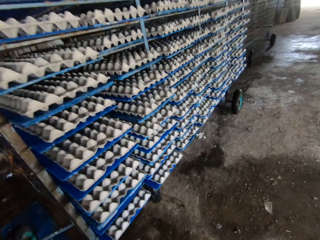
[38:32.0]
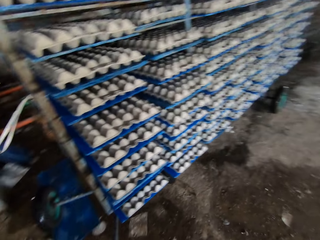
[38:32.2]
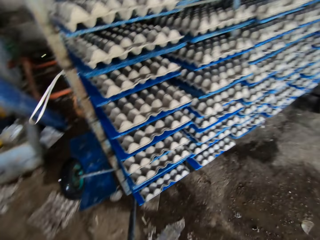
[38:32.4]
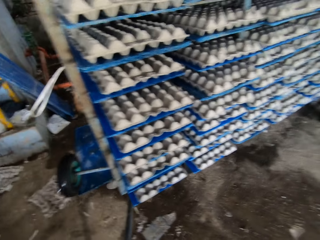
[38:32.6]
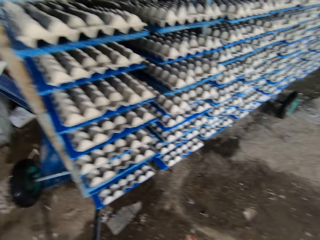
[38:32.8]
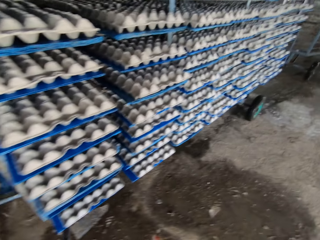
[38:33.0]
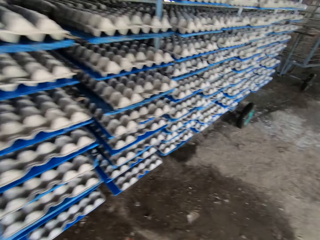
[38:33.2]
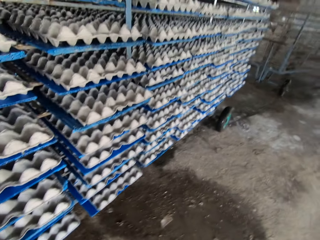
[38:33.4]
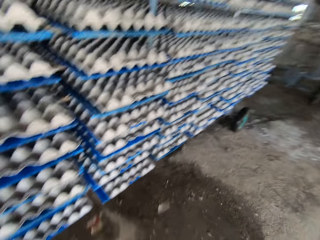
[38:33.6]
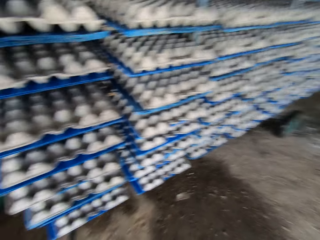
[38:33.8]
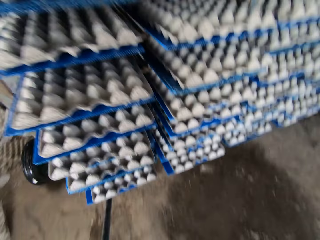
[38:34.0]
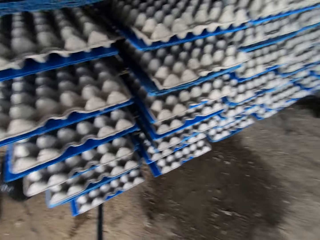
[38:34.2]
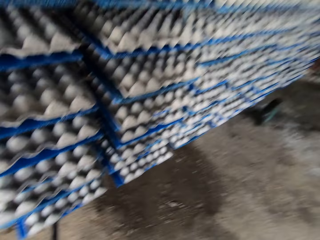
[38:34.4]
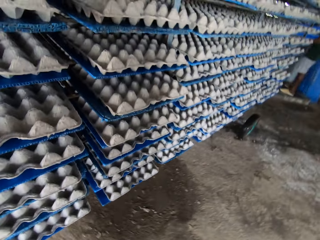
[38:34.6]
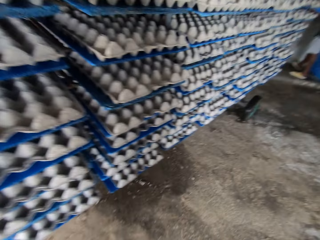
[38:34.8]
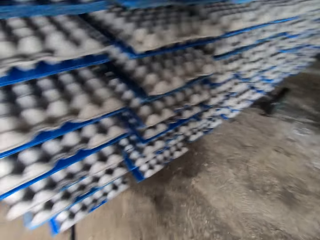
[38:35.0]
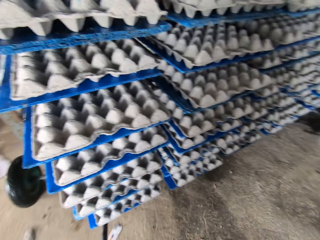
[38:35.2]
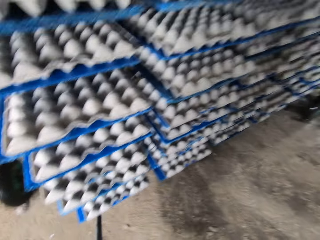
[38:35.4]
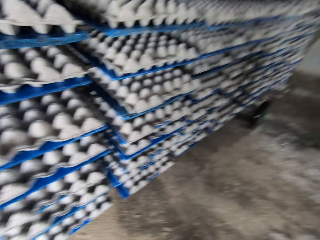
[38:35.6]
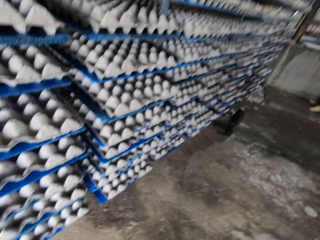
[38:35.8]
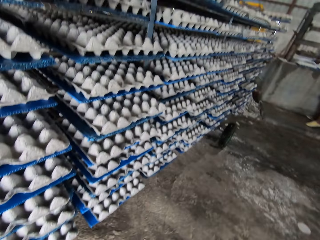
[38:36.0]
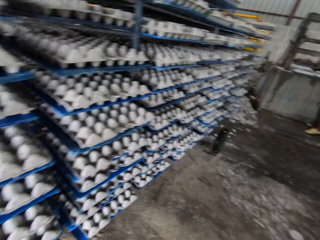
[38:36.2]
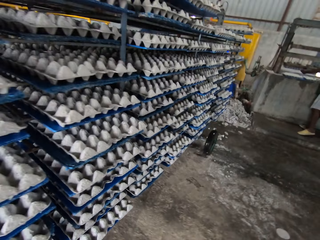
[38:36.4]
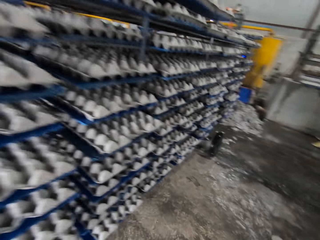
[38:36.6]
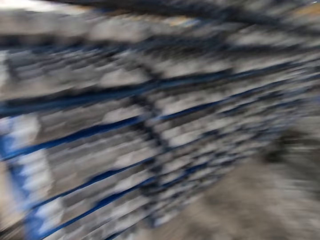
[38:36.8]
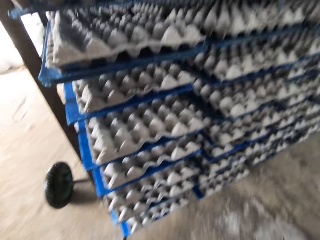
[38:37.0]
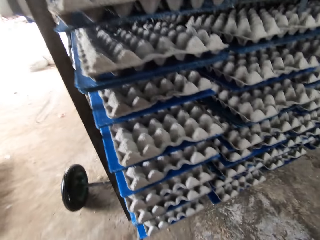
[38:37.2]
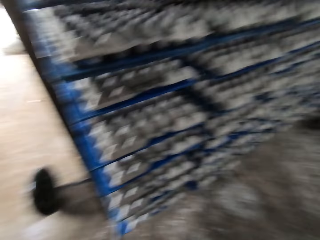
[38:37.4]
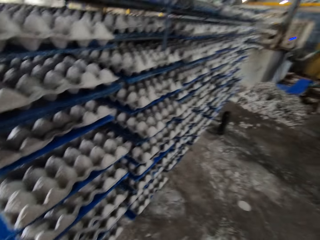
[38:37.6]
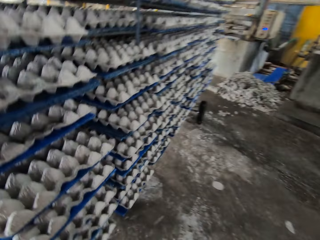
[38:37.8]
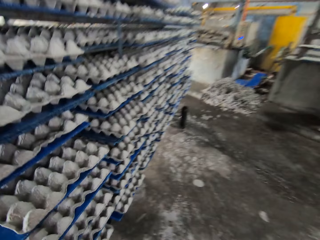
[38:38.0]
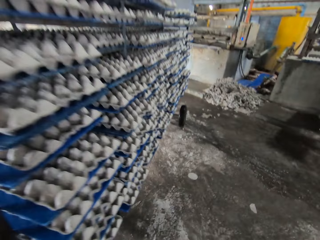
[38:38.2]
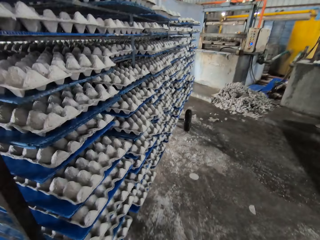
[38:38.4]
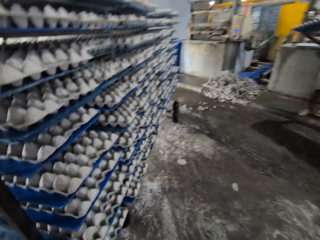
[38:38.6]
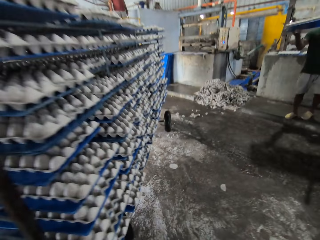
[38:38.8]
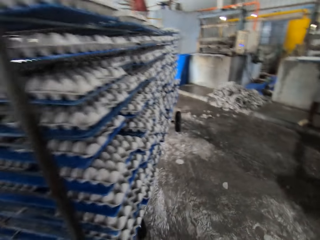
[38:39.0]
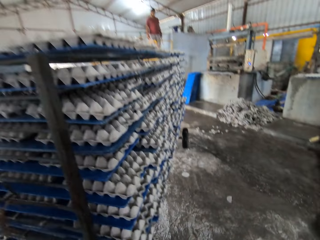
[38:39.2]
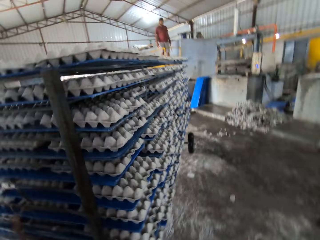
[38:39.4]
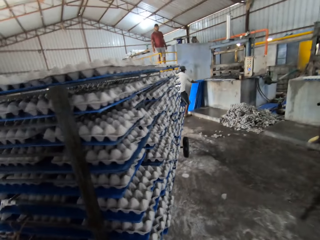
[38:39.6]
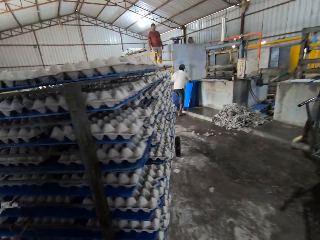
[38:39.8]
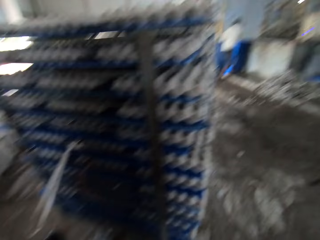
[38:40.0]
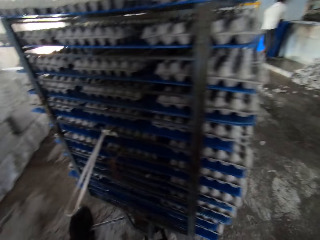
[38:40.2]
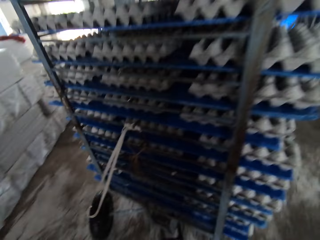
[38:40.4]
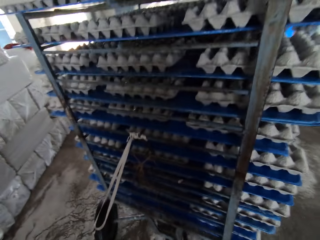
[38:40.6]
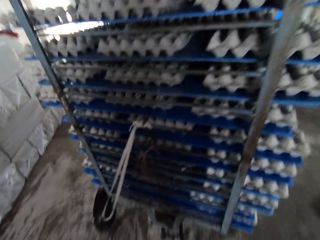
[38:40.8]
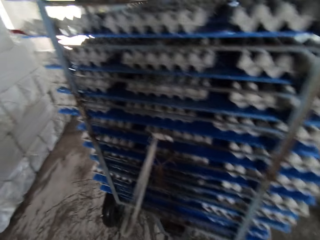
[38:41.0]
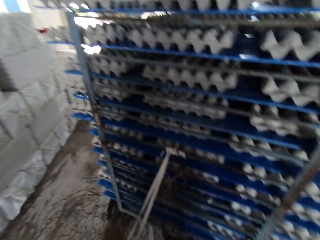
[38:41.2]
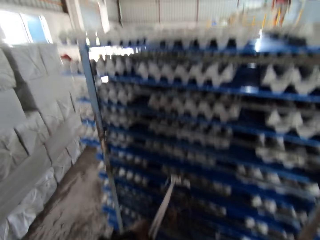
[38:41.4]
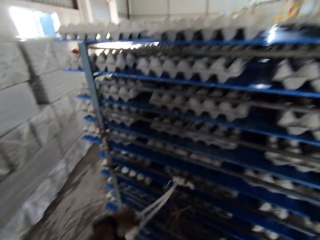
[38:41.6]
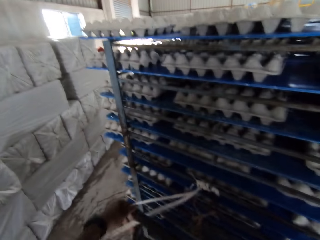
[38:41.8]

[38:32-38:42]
The camera wearer pulls the rack with a lever in both hands.

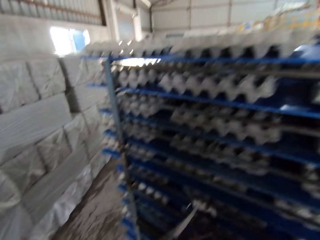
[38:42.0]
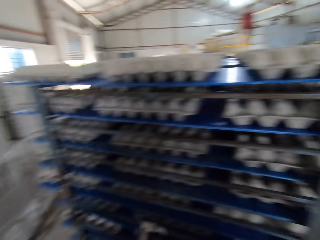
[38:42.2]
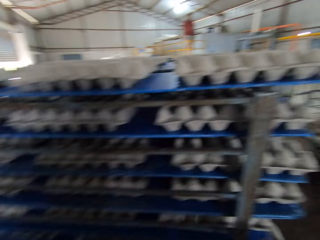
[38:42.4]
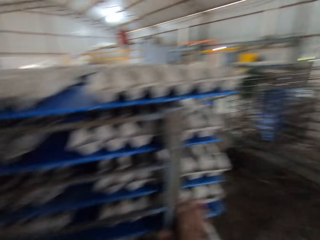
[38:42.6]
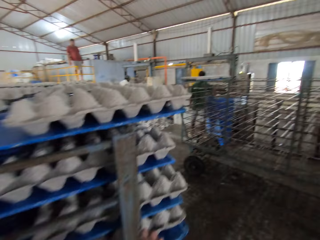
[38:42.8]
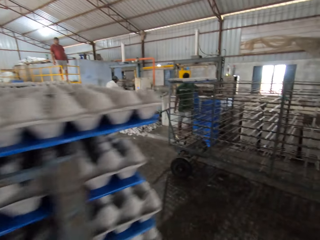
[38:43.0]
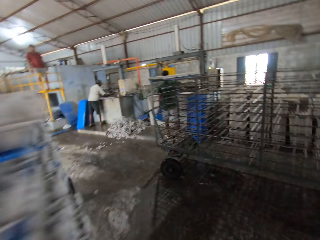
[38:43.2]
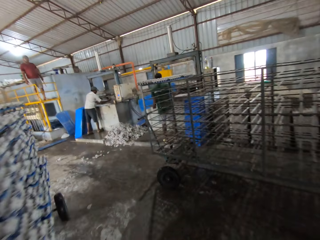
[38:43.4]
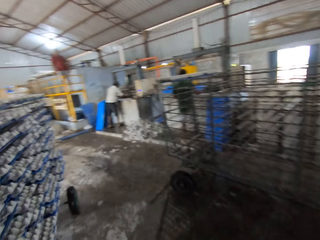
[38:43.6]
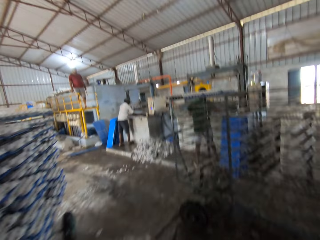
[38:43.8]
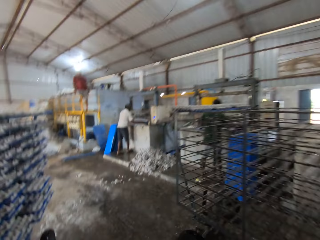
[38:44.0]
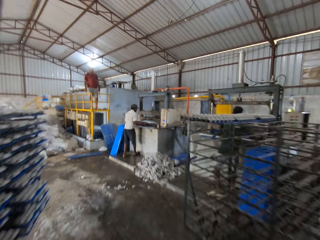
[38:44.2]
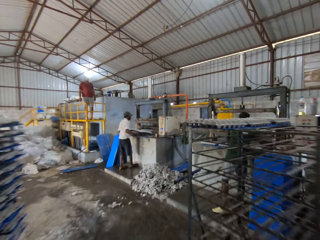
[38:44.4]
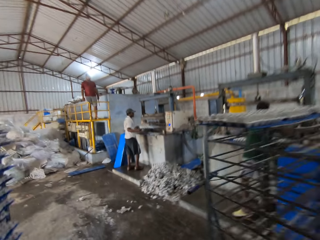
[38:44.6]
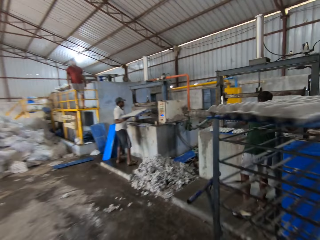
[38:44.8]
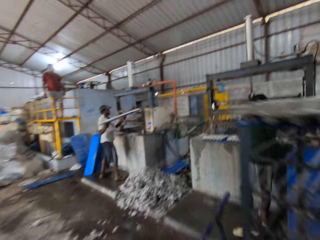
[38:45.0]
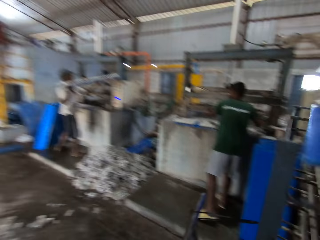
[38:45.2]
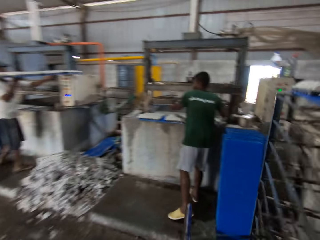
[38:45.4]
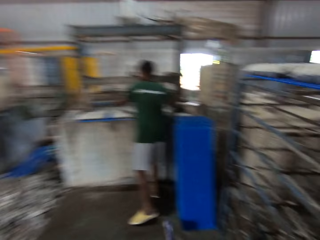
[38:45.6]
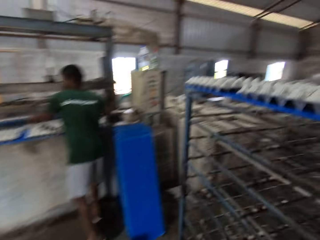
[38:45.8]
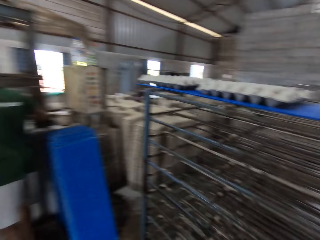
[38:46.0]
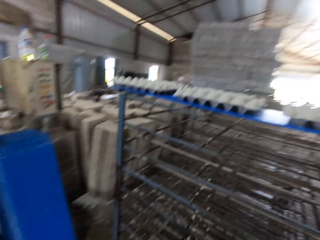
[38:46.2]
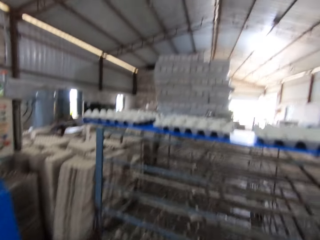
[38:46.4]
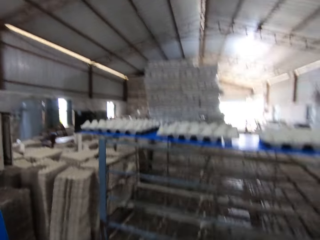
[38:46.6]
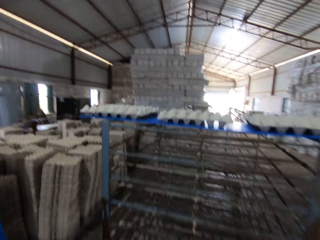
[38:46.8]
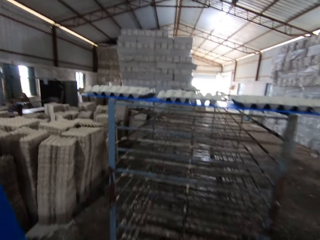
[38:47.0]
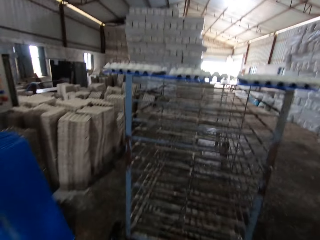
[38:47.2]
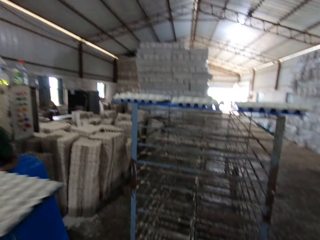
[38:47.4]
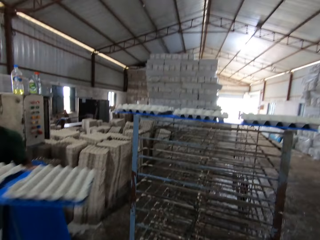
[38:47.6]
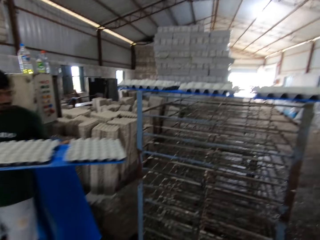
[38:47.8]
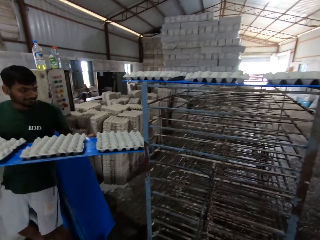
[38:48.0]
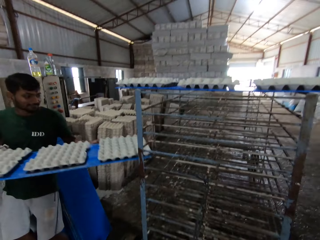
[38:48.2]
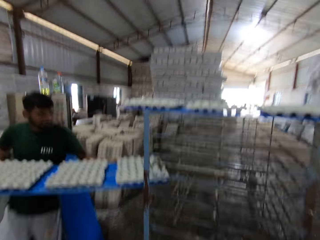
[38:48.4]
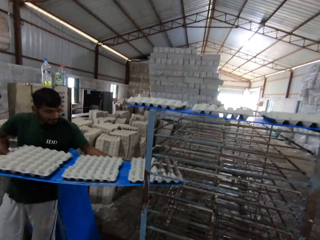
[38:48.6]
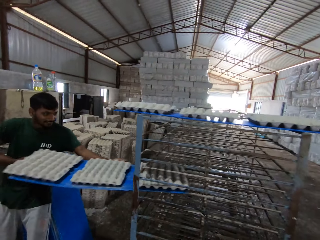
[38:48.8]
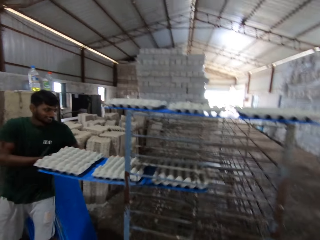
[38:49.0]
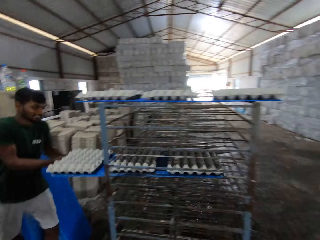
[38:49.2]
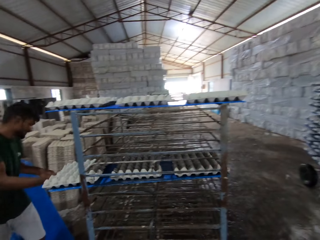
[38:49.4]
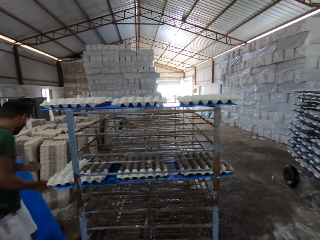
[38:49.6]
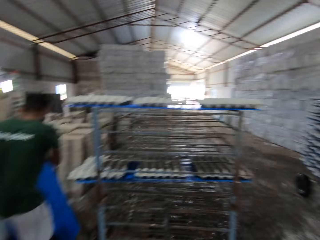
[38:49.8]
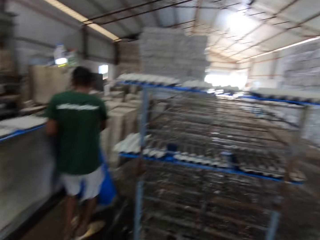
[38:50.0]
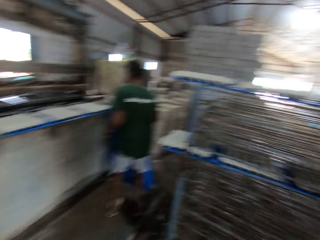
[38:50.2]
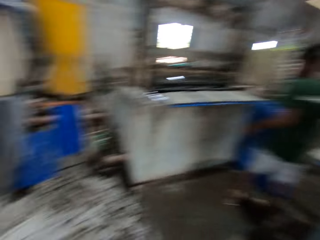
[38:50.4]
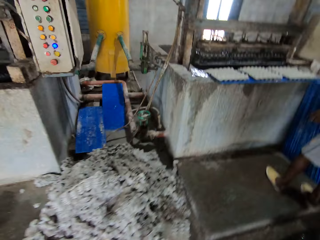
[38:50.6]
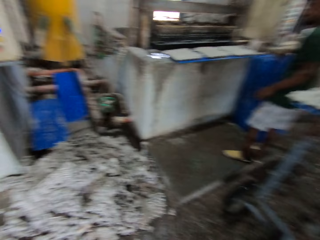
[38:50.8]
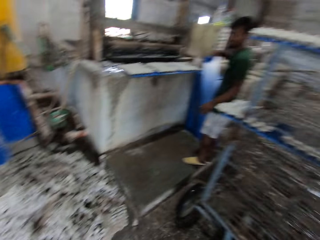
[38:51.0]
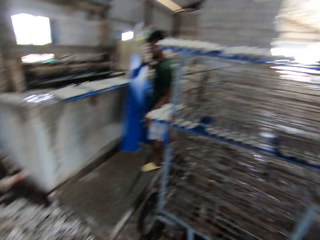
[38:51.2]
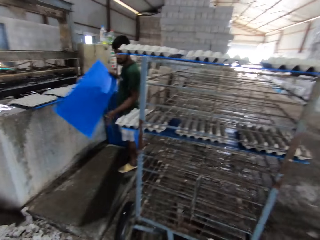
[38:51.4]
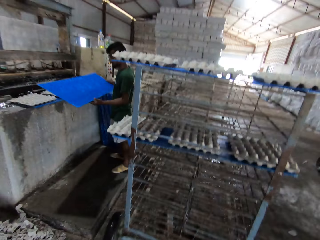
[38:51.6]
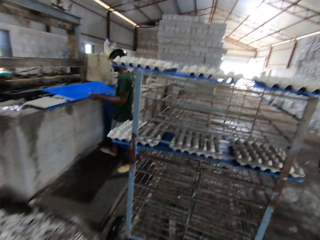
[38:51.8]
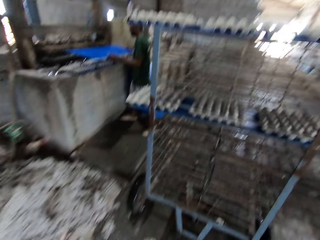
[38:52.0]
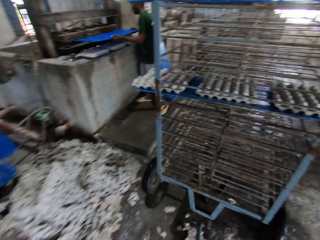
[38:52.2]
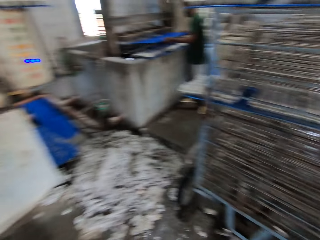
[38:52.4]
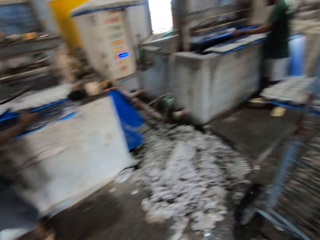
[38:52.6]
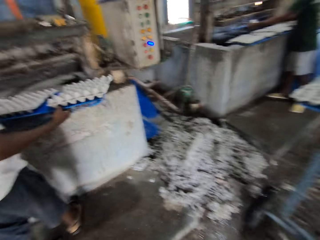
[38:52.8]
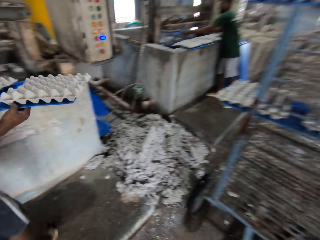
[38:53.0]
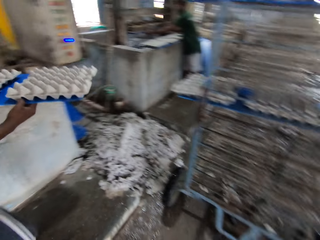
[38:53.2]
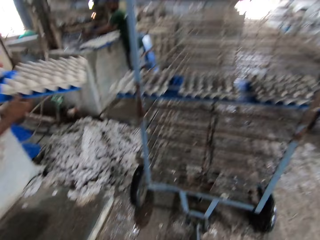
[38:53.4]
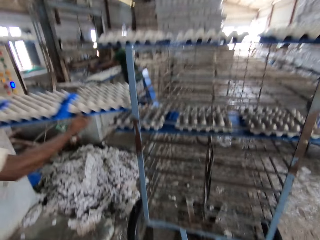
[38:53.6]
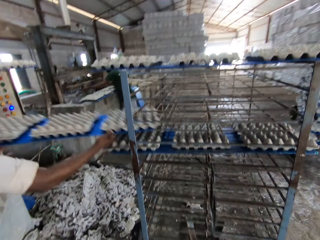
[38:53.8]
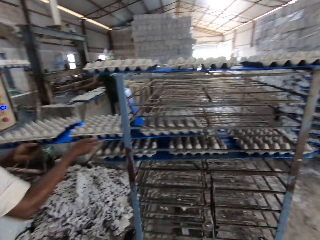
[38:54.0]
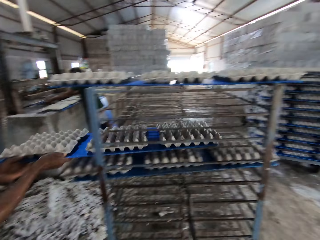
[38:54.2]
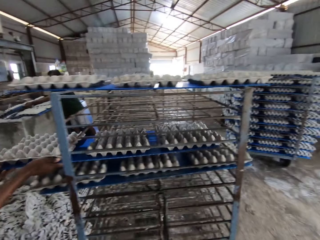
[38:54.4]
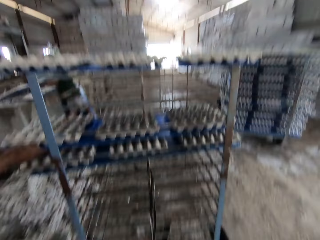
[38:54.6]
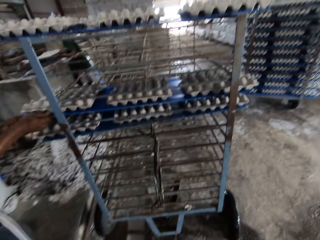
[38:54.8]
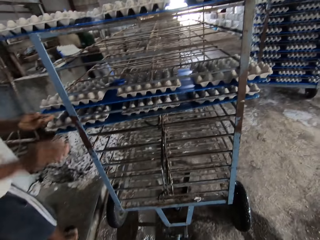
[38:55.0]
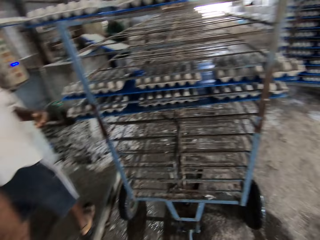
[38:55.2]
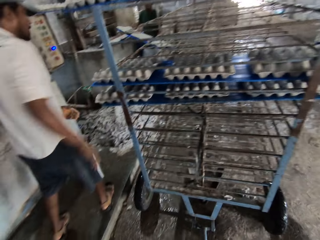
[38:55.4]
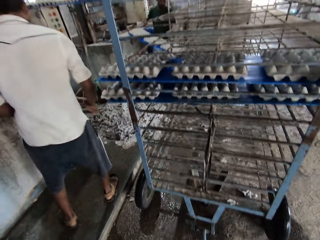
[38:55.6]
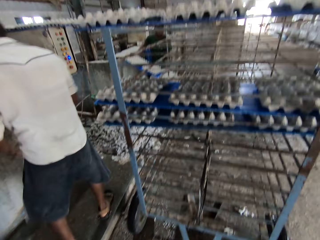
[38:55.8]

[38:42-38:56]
A man places a board on the table with both hands. The camera wearer walks towards a rack. The man places the board in the rack with both hands. The camera wearer pulls the rack with the lever in his left hand. Another man places a board in the rack with both hands.
